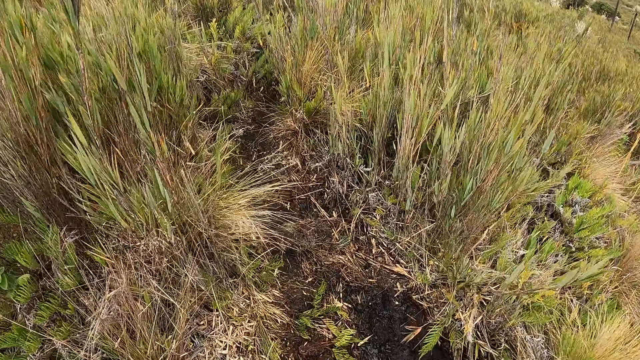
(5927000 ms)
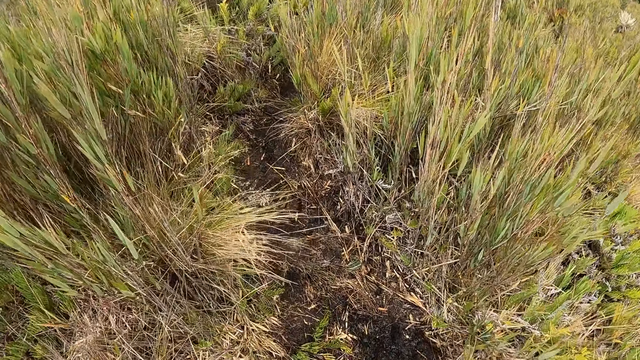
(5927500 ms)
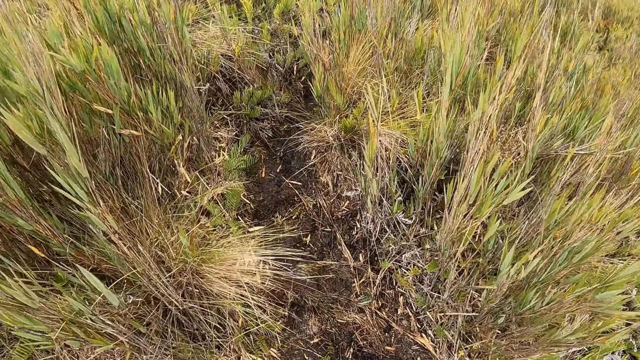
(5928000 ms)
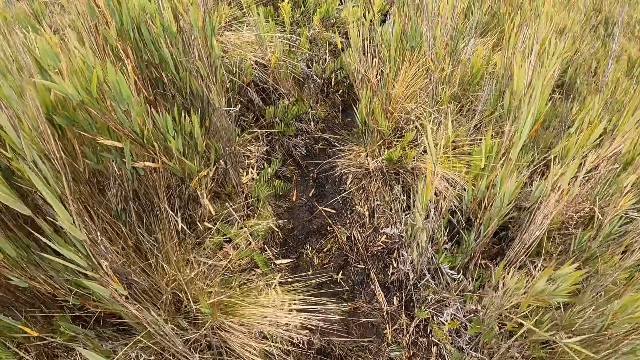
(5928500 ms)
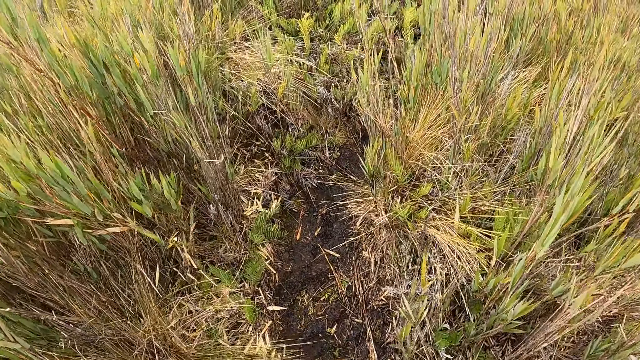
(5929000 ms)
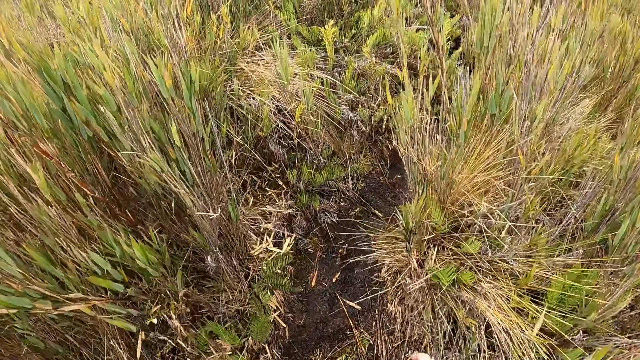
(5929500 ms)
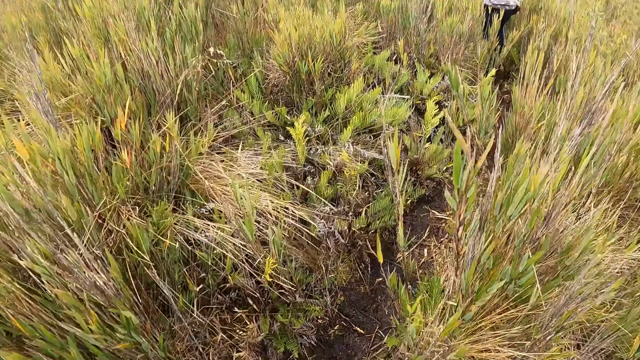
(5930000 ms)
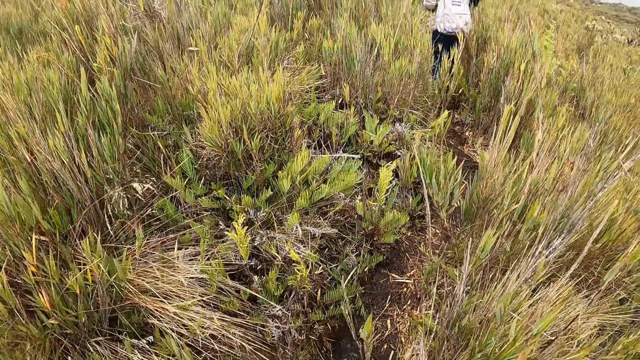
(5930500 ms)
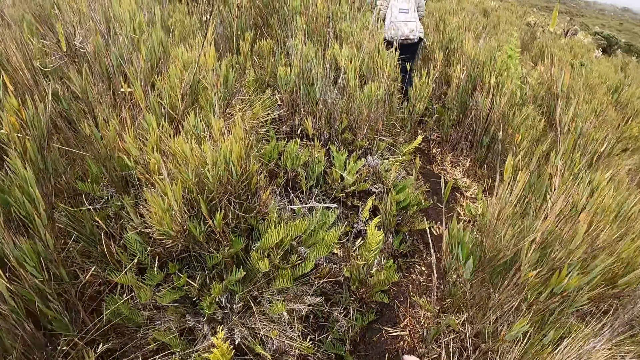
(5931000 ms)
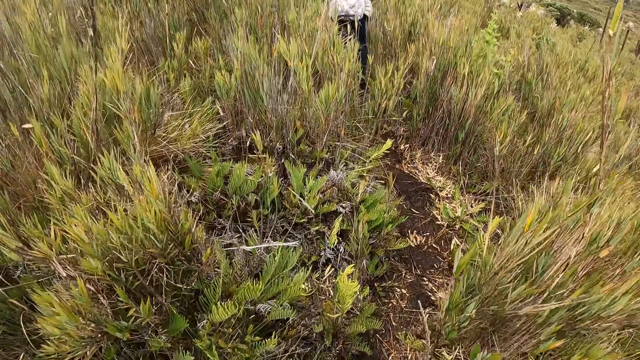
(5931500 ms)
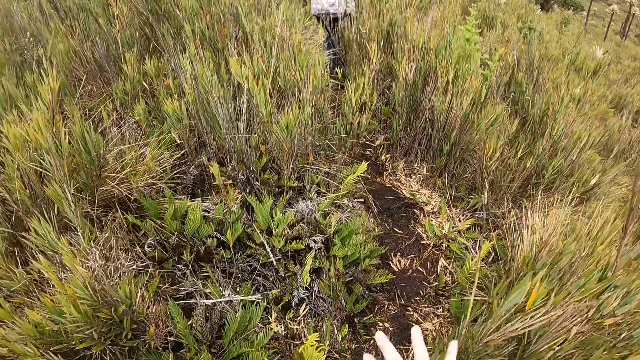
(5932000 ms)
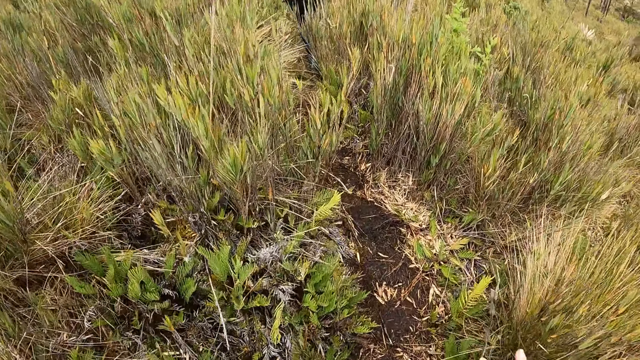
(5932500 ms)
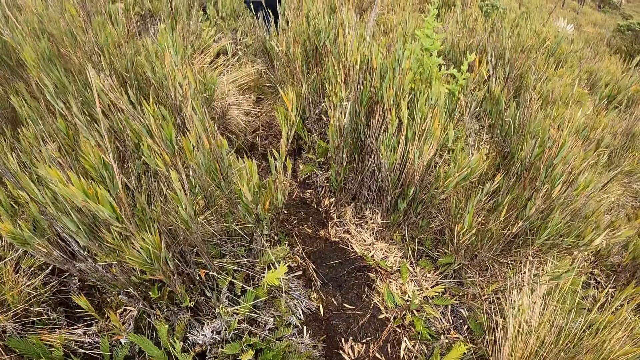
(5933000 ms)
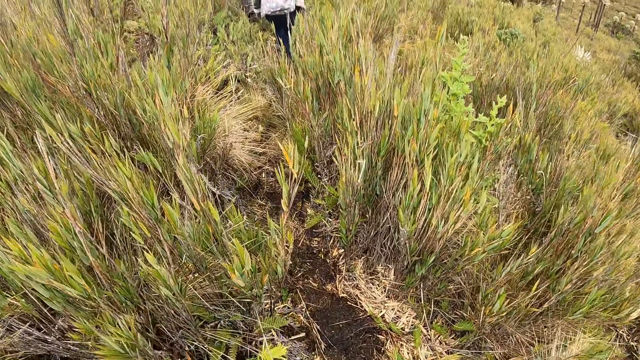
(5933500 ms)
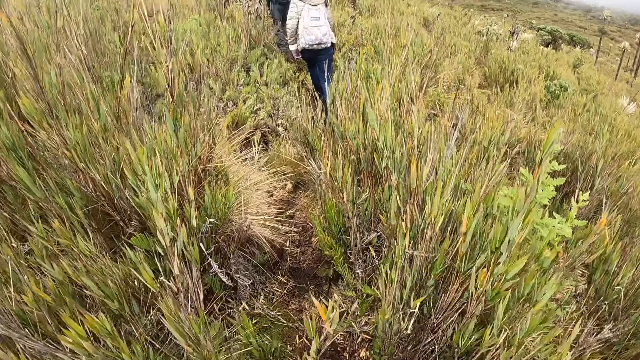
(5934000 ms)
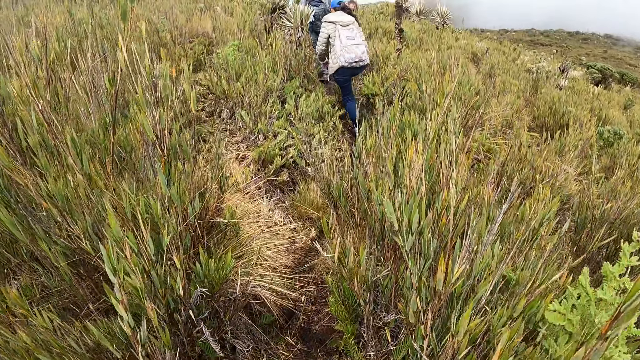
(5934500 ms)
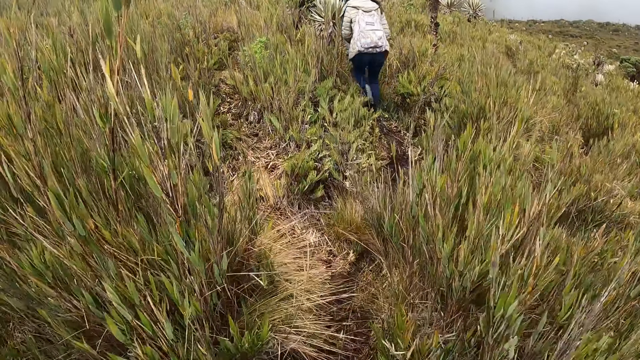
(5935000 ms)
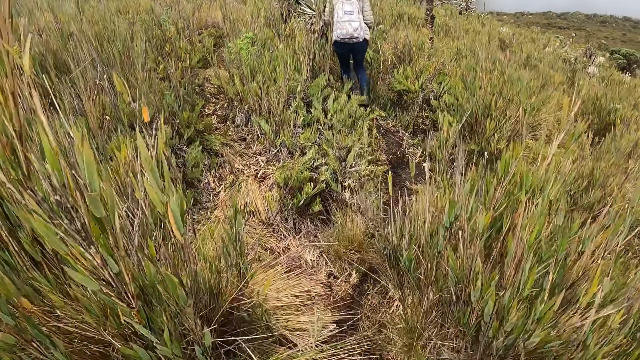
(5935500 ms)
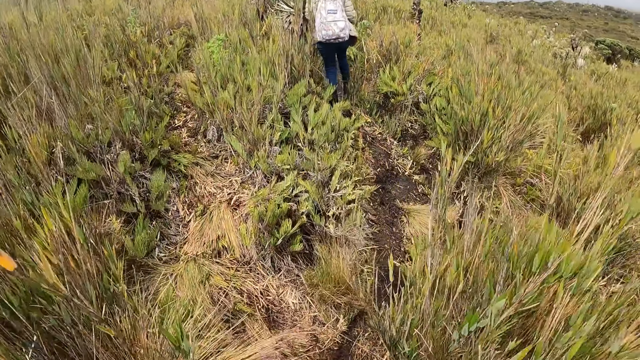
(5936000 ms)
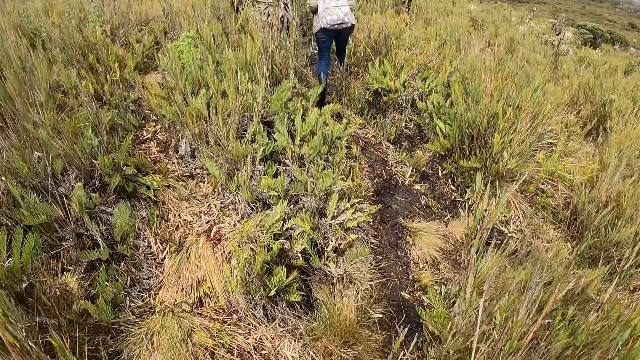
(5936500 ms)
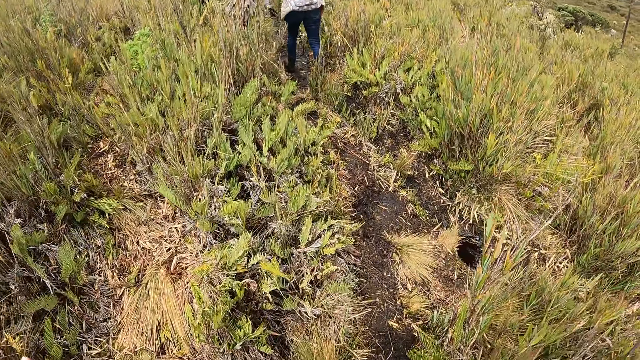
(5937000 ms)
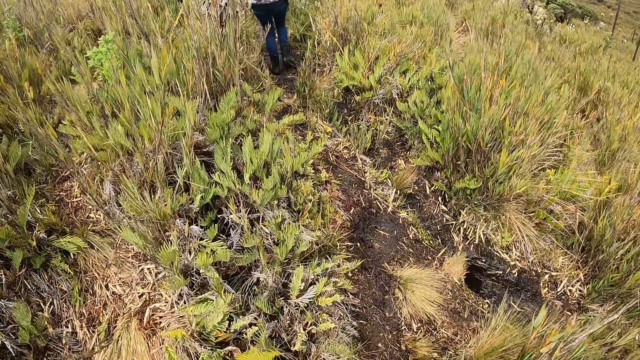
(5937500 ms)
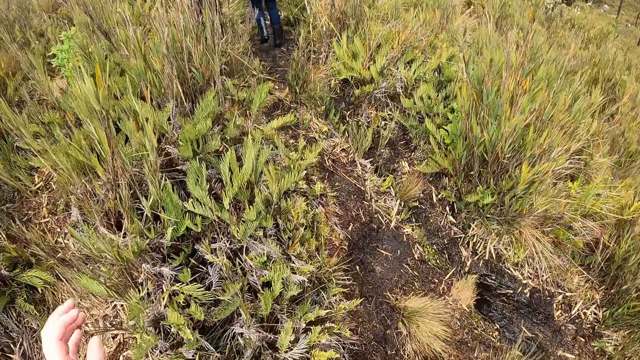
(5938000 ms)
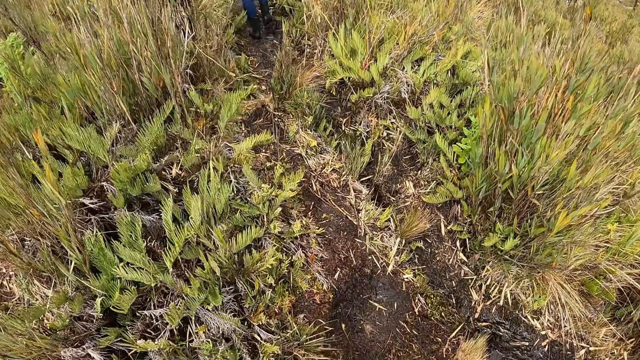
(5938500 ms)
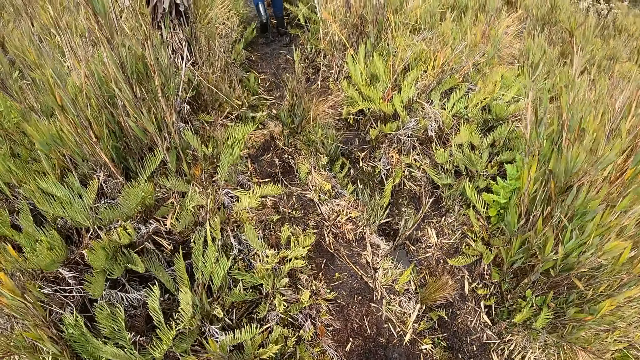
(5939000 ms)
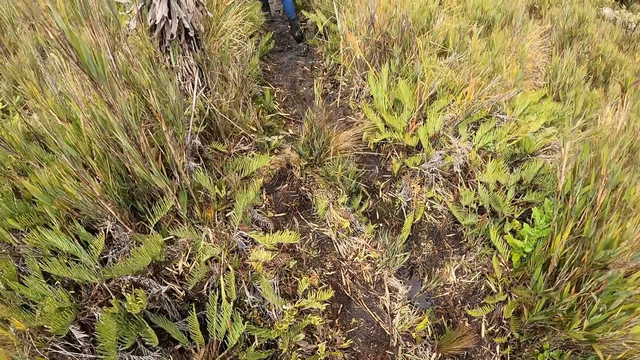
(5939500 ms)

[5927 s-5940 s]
The camera wearer looks at the grass. They walk around the forest. They touch the plant. They walk around the forest.

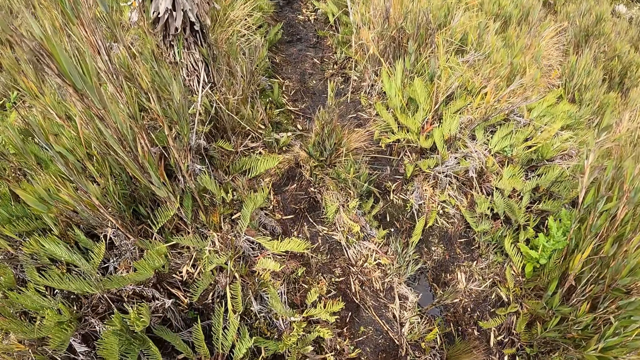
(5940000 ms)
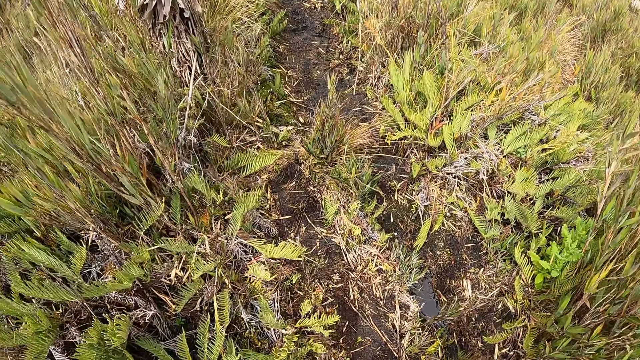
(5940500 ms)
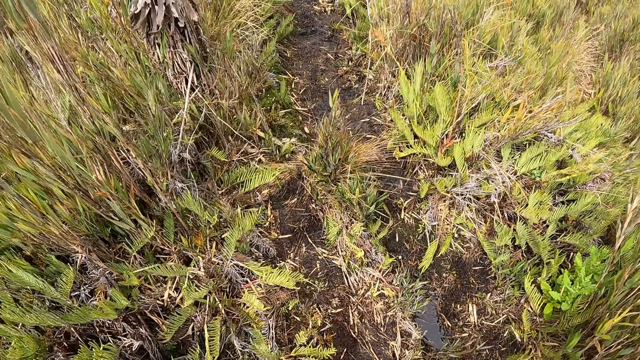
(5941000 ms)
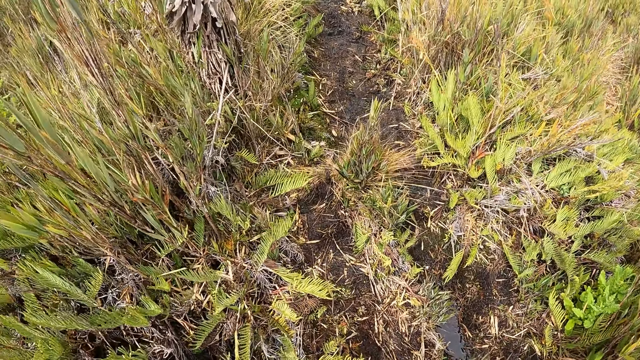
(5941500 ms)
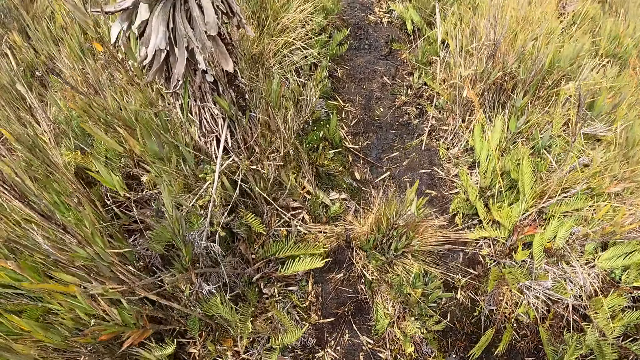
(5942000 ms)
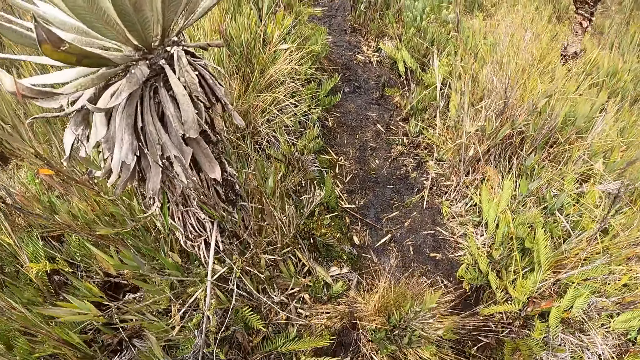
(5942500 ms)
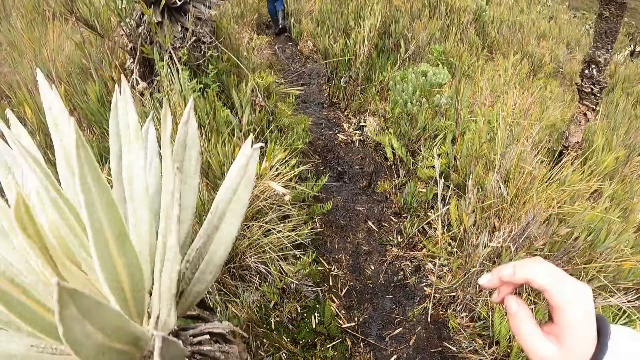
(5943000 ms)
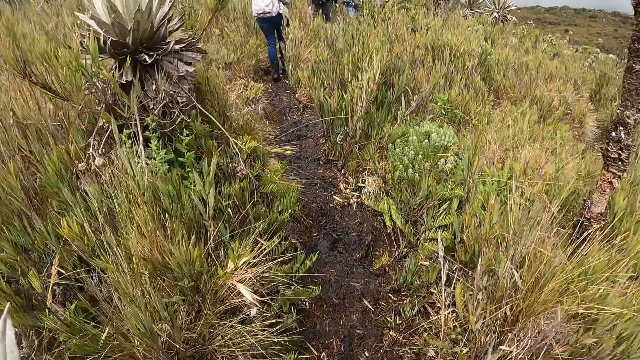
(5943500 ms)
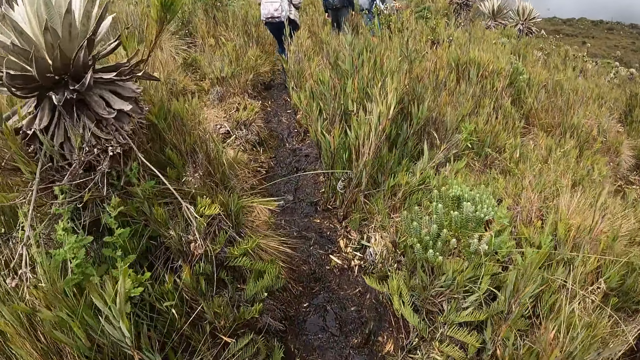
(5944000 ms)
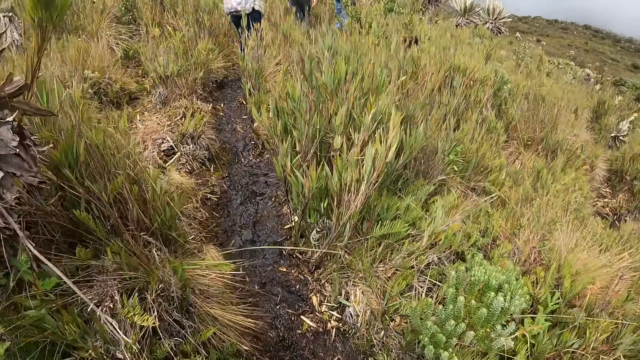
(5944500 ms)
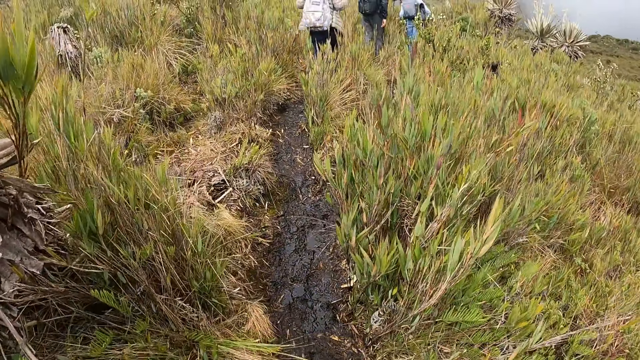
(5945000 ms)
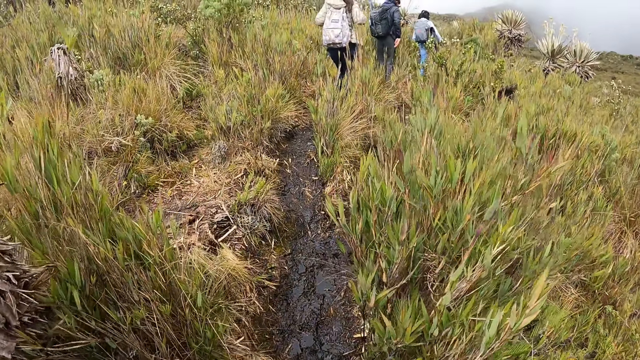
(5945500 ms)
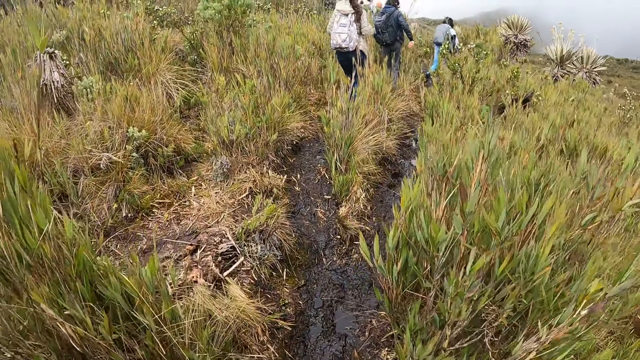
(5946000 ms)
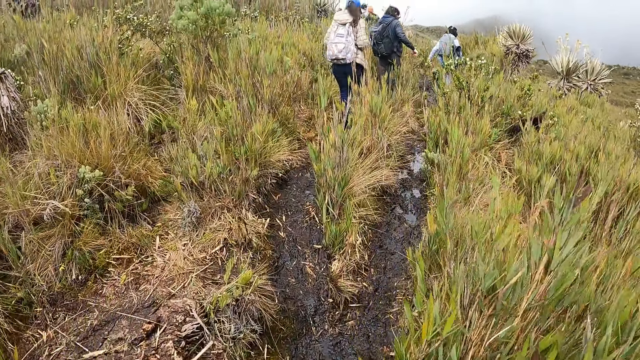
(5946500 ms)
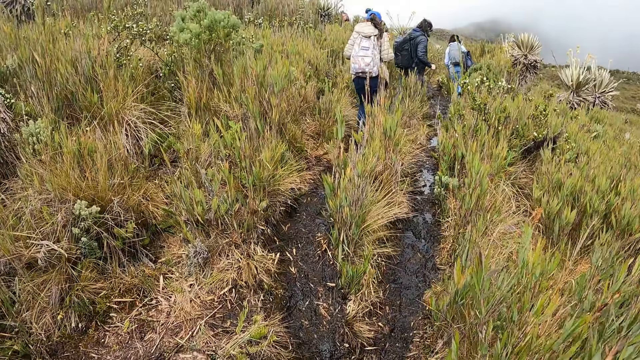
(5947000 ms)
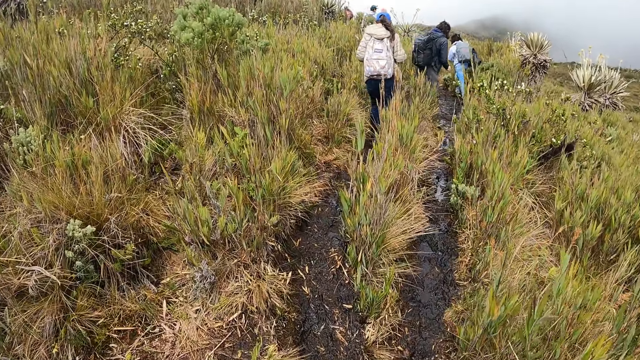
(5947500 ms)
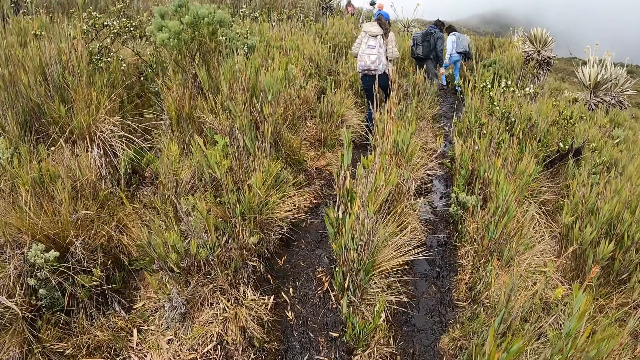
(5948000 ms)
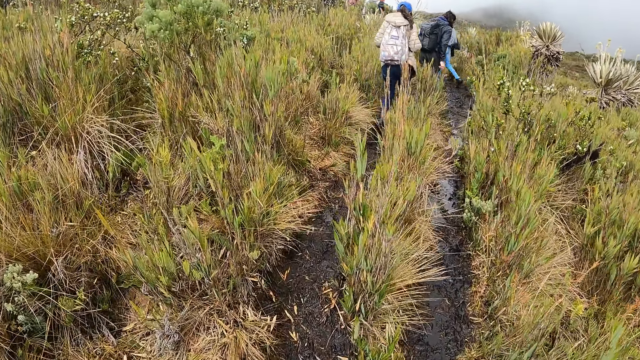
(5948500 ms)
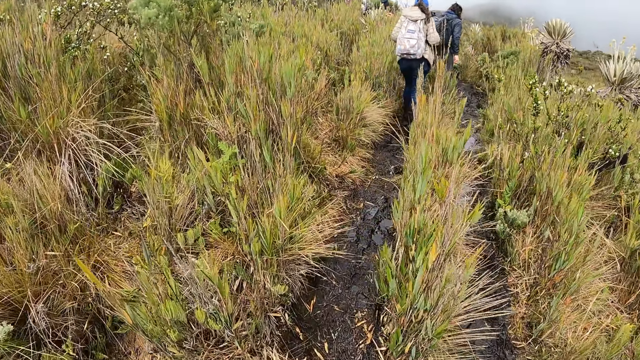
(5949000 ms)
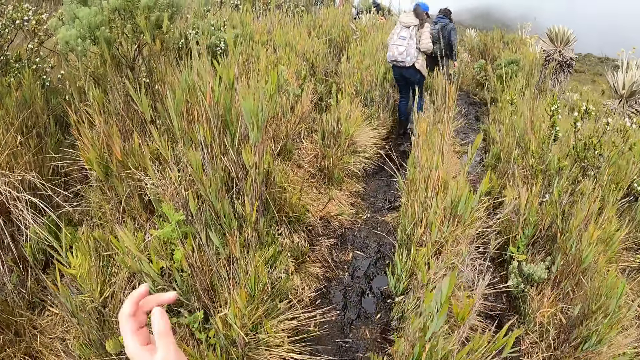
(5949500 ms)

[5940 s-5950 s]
The camera wearer moves his hand. He walks around the forest.
